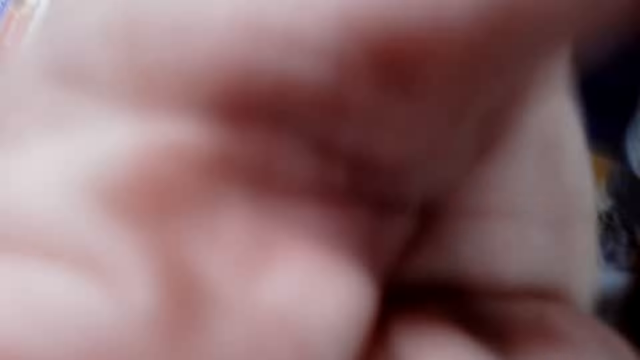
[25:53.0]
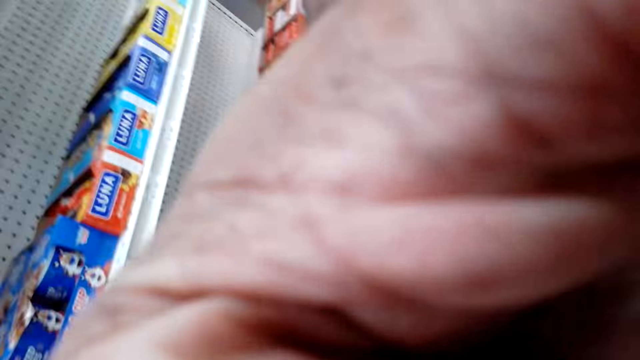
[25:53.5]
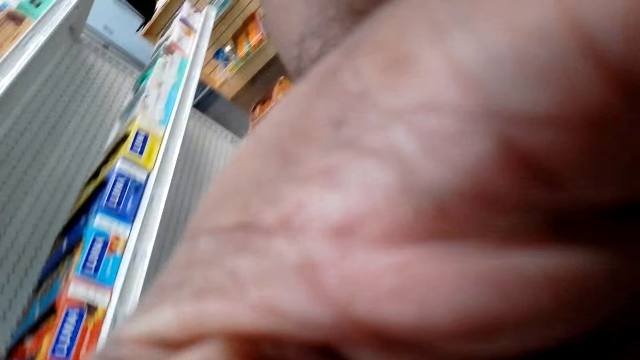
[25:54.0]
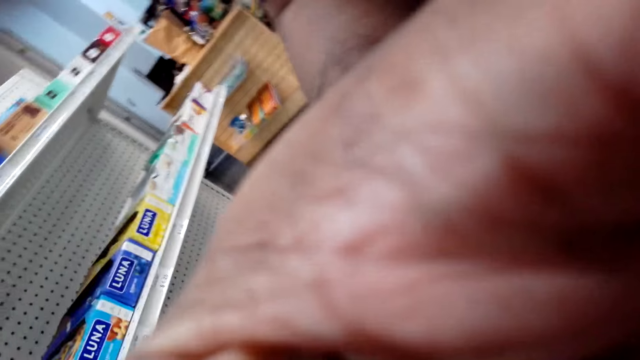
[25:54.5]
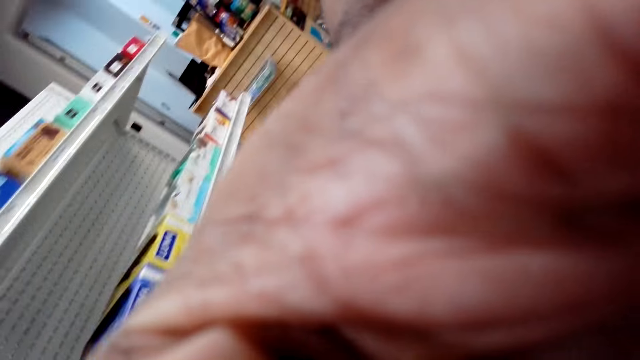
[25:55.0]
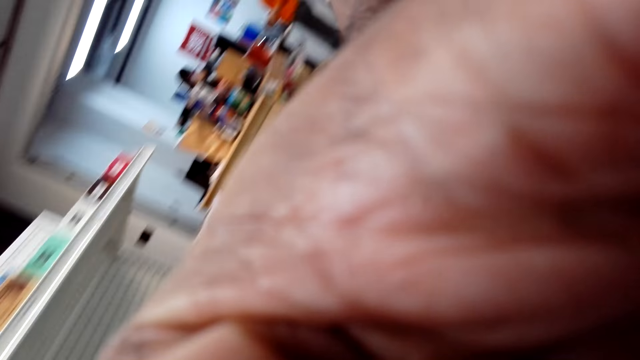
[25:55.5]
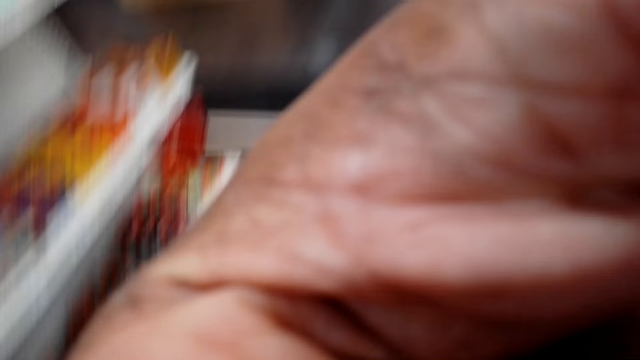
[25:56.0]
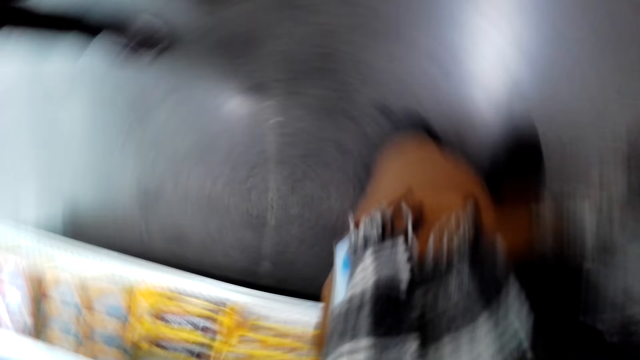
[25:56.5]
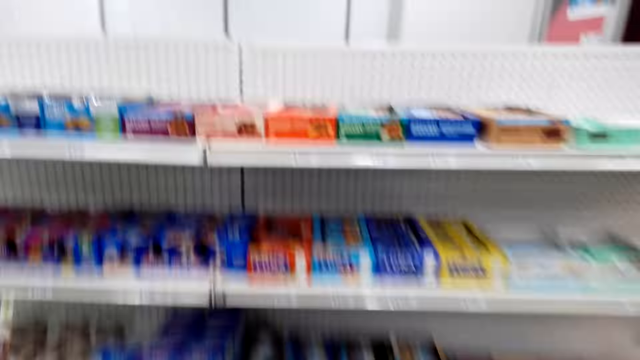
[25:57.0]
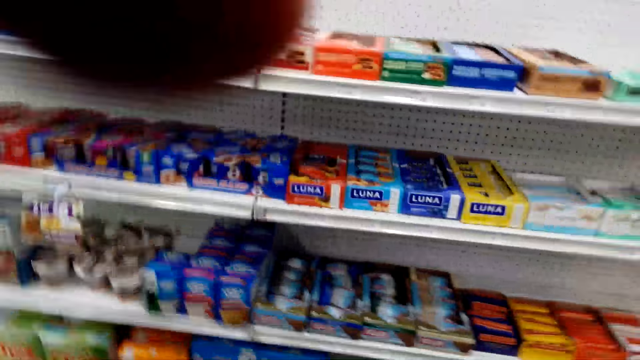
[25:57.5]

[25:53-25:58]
The camera wearer hands a cashier a camera.
